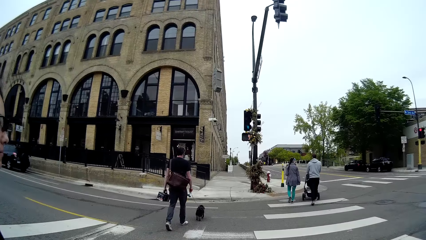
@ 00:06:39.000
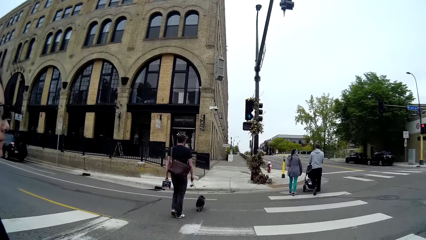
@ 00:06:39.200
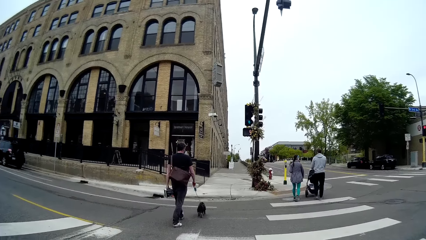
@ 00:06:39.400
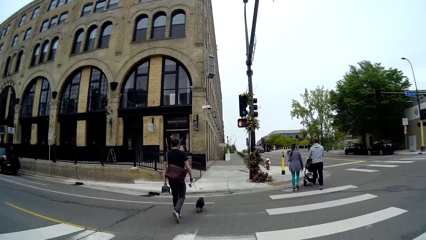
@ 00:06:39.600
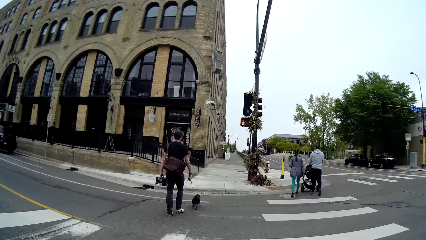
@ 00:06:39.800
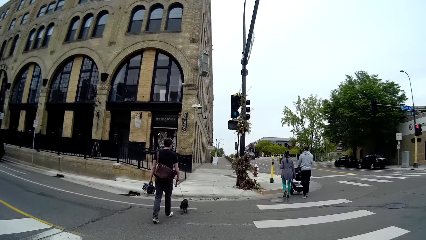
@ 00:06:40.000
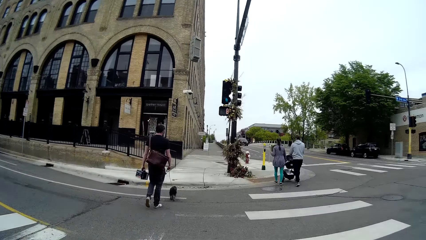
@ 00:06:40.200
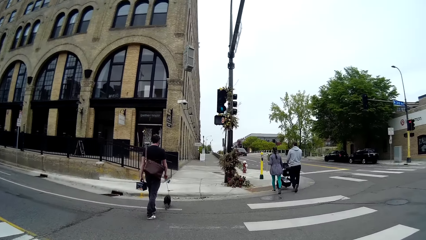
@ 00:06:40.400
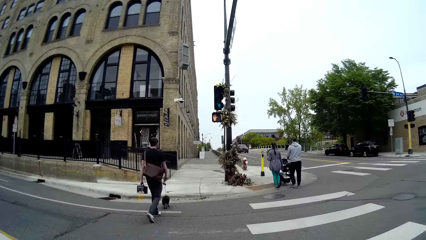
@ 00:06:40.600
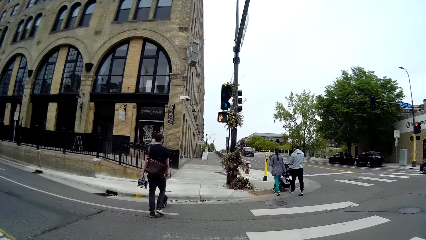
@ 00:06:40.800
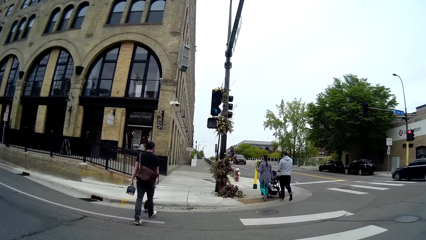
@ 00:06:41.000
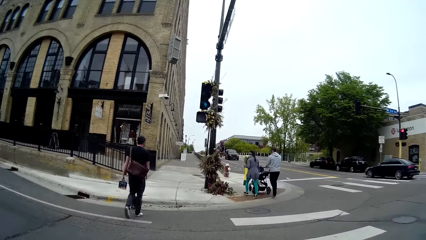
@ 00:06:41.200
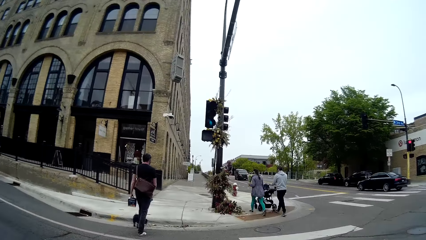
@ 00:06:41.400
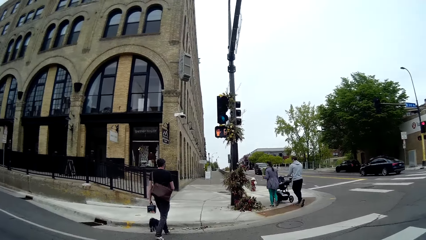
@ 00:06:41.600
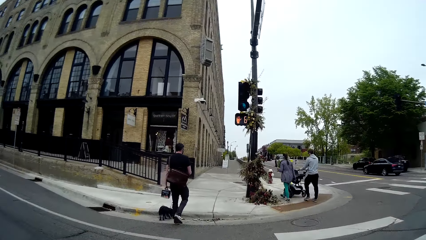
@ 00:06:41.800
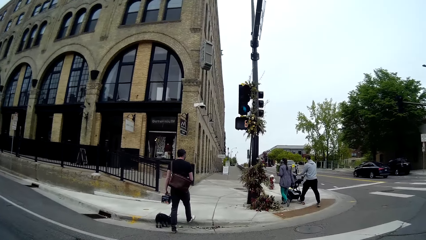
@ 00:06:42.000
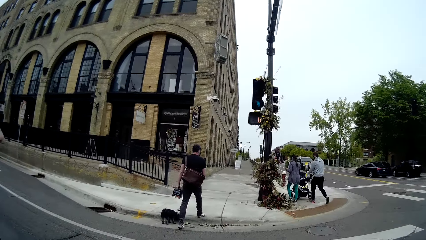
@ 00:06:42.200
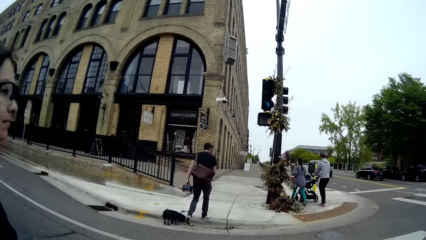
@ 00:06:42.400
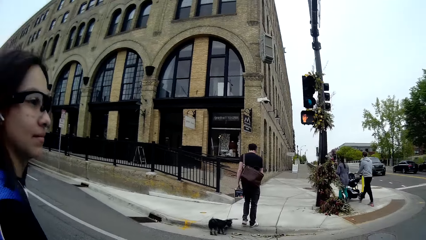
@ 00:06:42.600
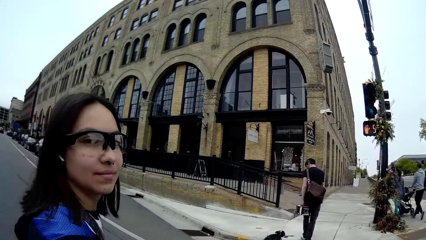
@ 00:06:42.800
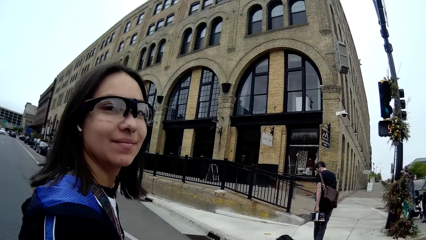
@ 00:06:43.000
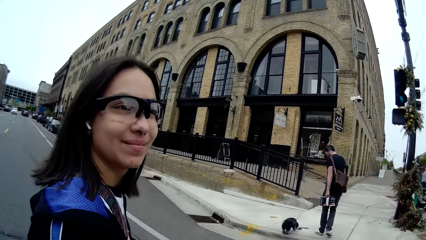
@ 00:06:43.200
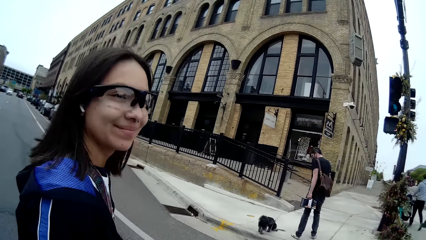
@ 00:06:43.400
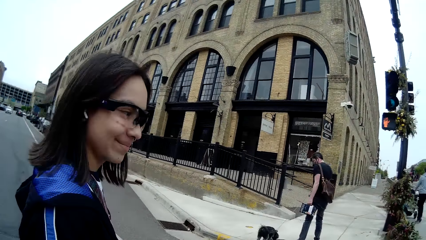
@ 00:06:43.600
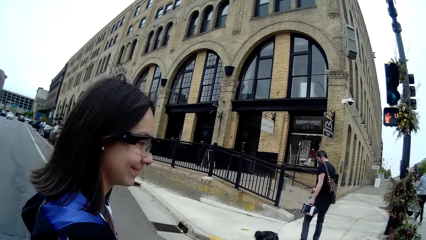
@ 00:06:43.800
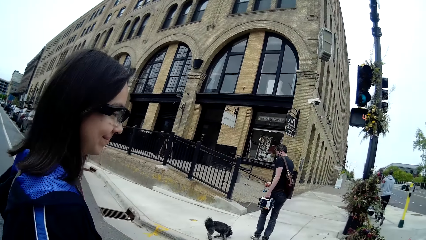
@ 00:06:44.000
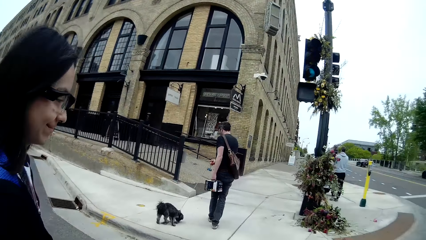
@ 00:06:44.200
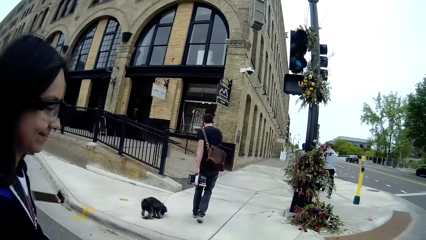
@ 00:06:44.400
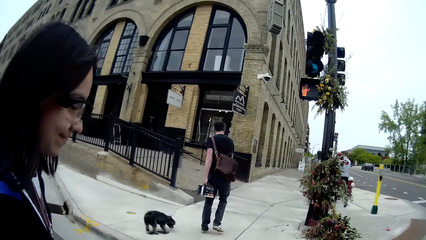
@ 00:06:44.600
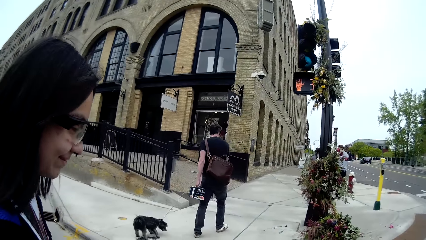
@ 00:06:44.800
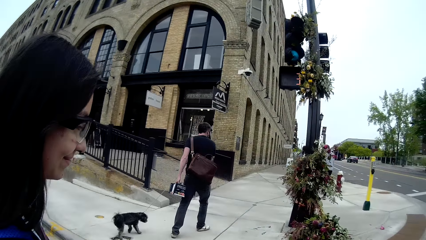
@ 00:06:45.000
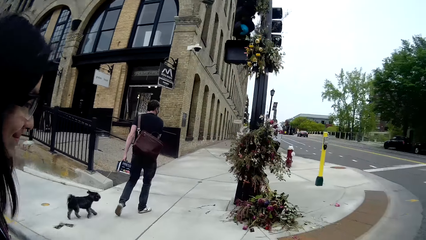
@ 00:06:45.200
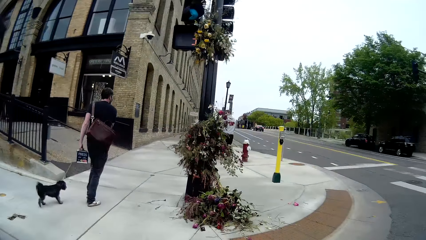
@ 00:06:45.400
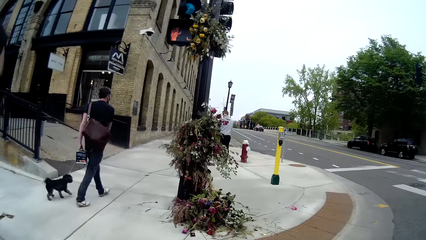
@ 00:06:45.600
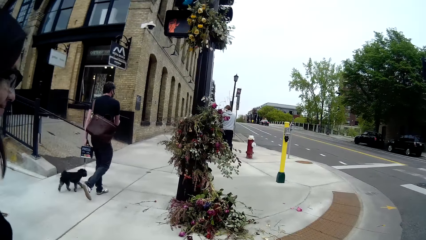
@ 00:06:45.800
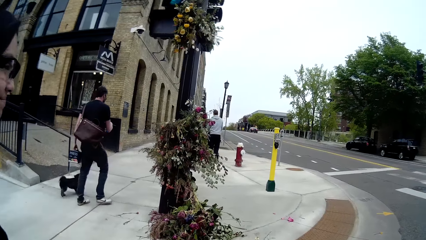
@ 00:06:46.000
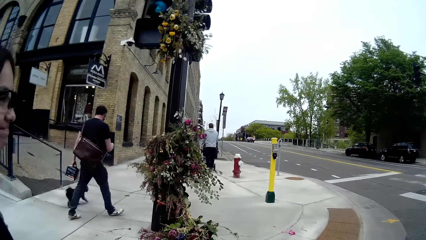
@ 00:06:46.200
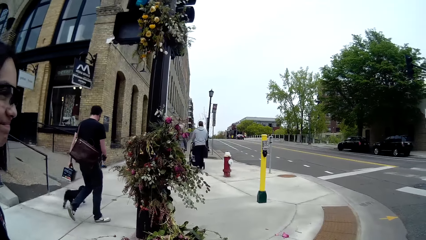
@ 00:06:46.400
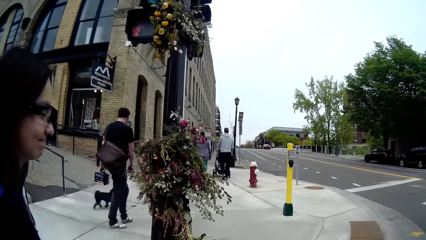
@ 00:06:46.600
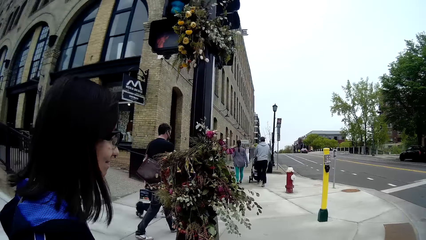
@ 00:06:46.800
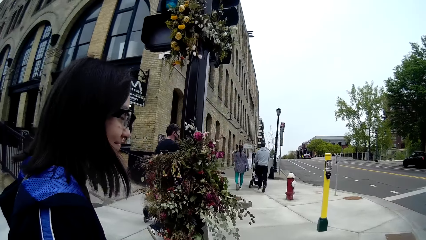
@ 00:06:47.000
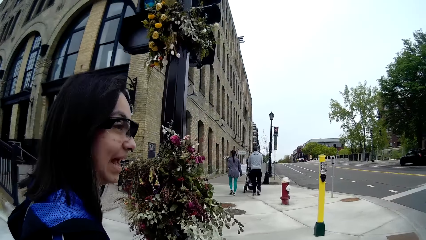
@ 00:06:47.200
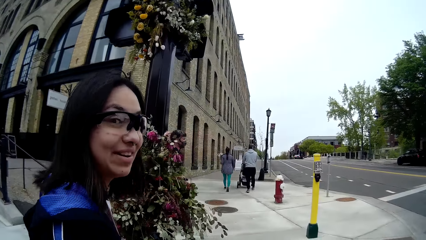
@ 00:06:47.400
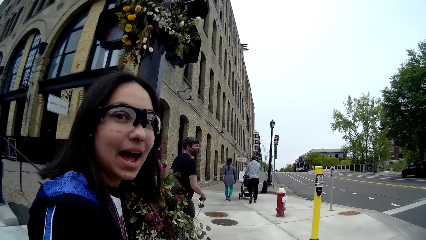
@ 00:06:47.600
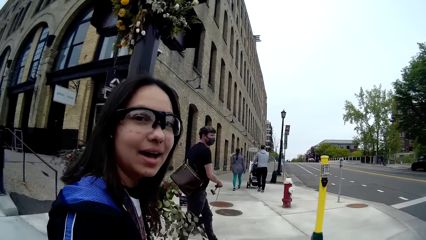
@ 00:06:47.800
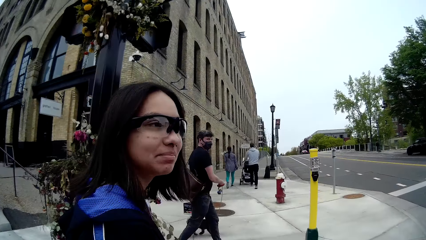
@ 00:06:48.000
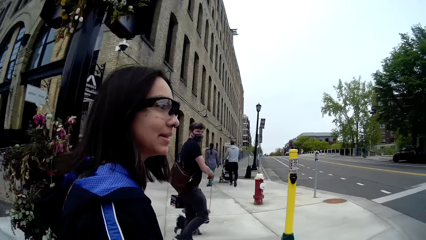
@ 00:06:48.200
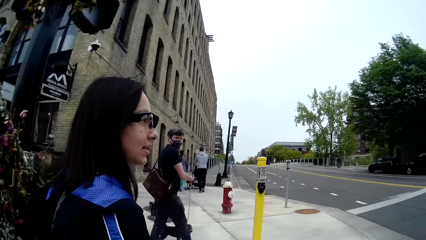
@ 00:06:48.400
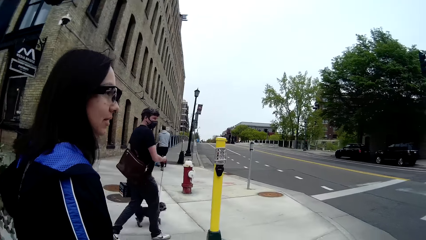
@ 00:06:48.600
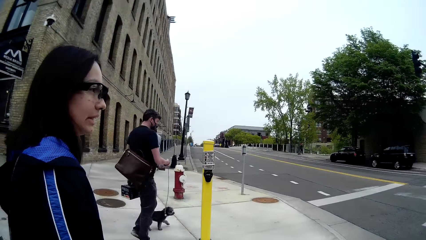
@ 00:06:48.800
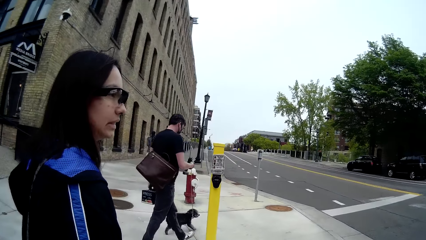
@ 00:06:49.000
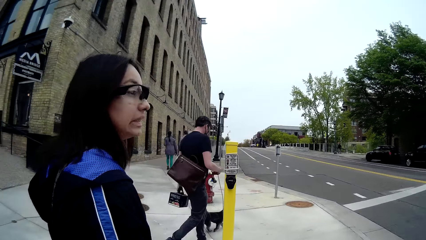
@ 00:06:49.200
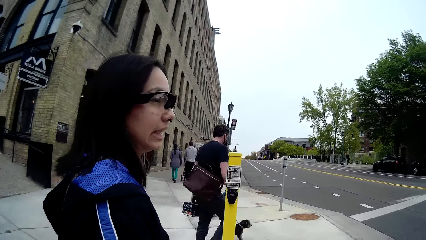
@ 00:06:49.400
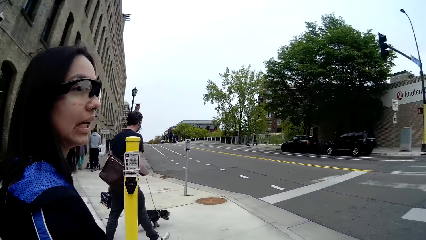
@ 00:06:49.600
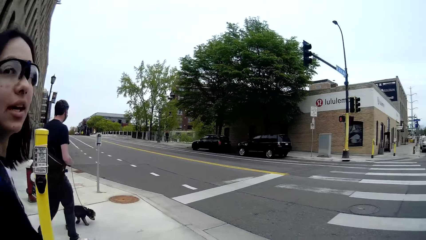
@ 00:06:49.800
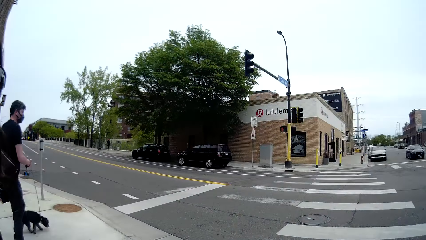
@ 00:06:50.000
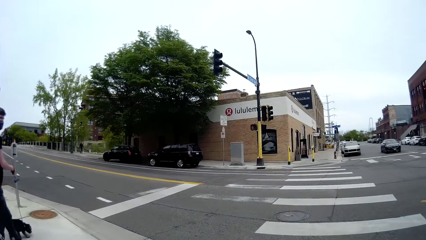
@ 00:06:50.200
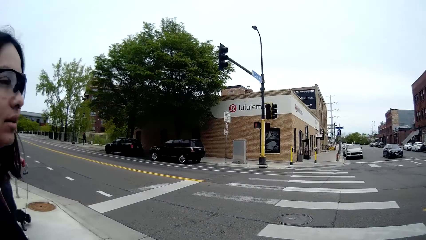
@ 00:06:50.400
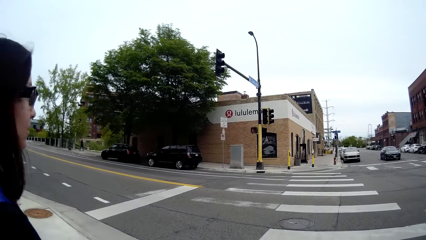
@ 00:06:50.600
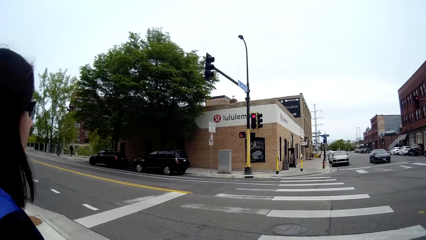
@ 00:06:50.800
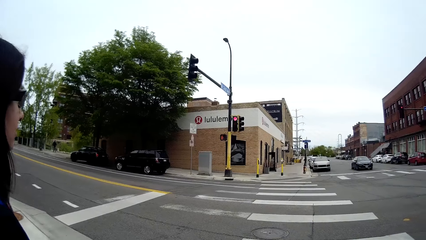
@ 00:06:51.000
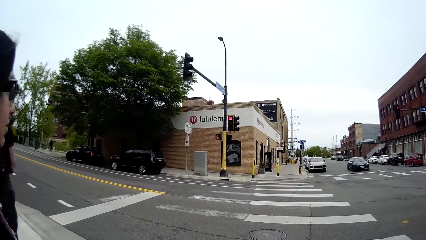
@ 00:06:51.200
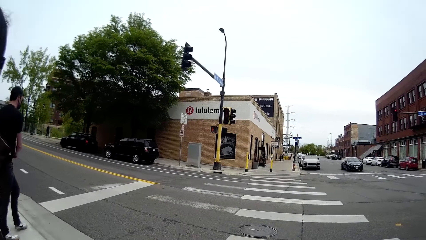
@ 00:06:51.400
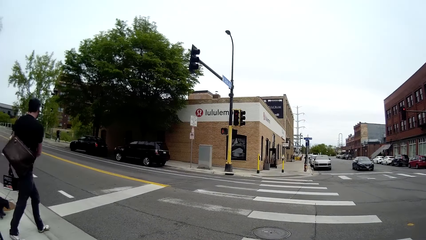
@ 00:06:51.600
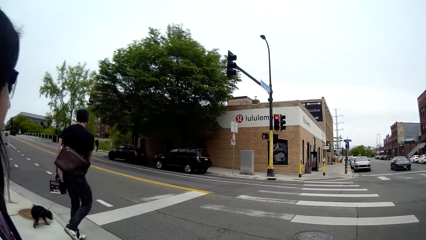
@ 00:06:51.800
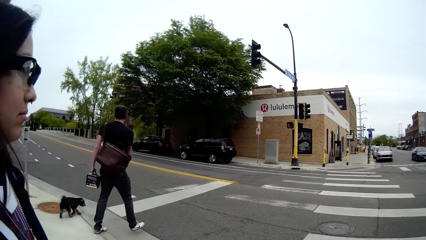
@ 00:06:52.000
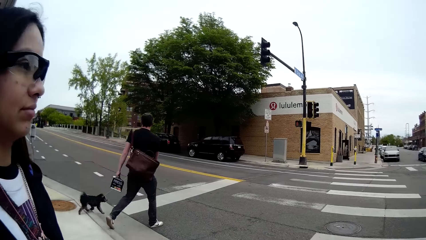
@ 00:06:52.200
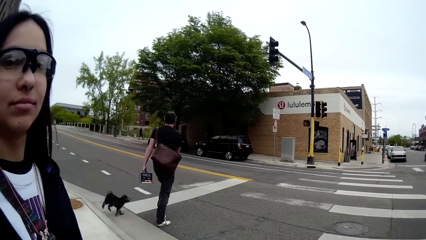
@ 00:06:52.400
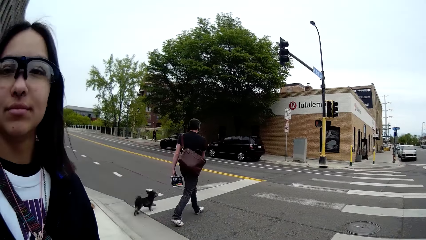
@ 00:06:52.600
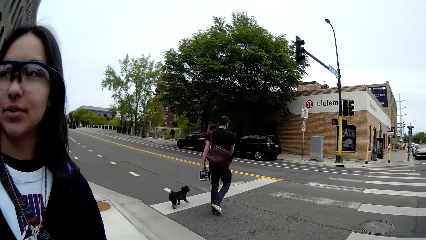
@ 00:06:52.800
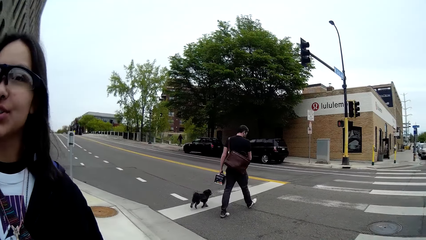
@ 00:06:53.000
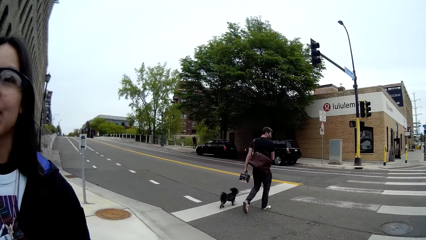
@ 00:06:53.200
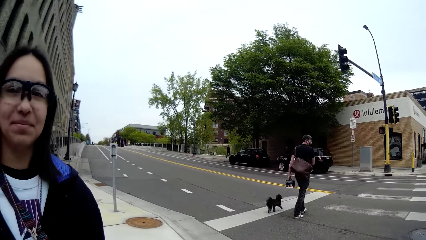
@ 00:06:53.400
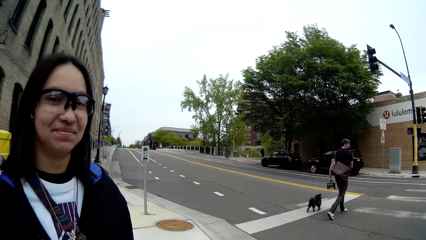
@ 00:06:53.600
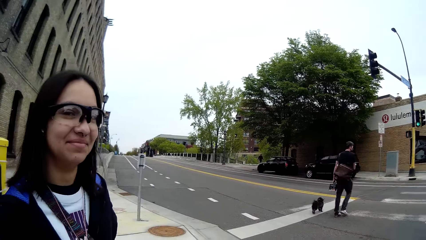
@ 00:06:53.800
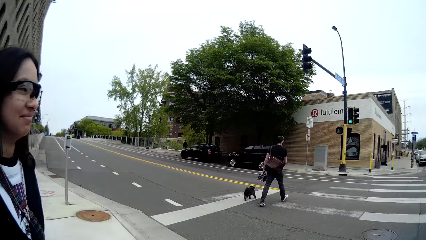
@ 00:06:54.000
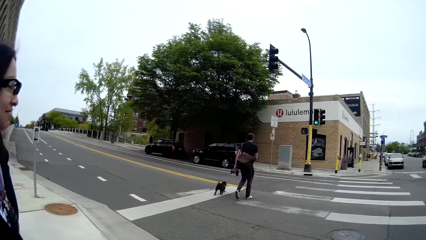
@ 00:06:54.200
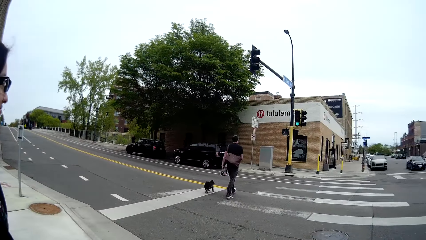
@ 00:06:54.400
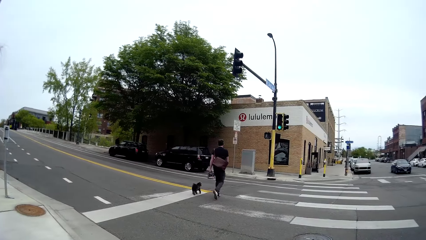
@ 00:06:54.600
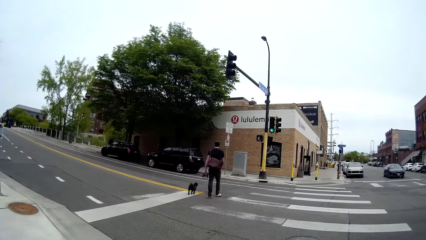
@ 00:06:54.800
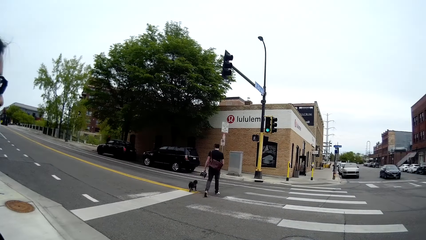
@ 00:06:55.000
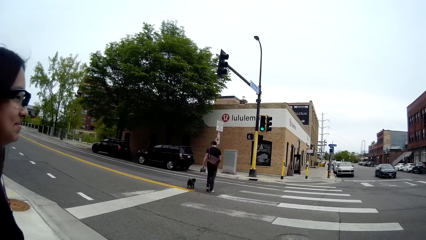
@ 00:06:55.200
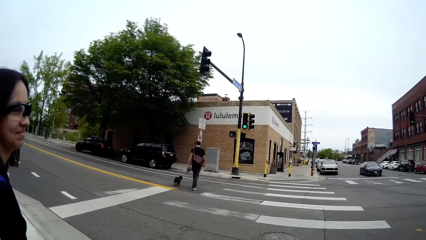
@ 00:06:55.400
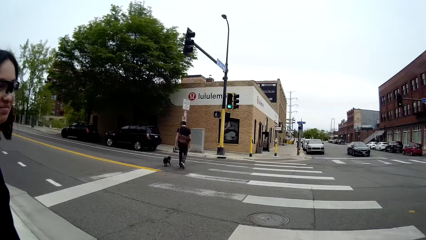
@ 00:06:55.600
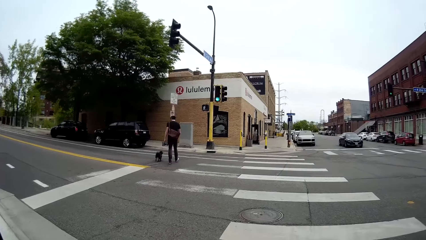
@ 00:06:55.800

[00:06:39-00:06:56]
The camera wearer crosses to the other side of the road. They interact with the woman. The woman looks at the camera wearer.
